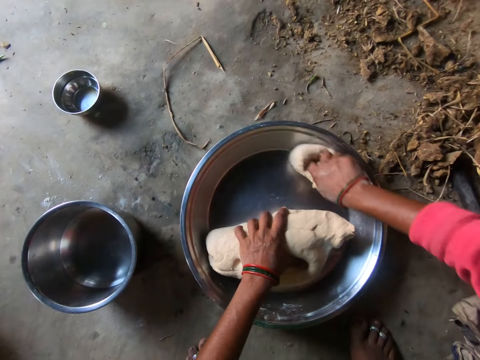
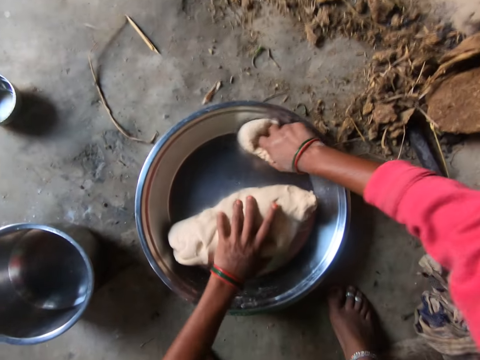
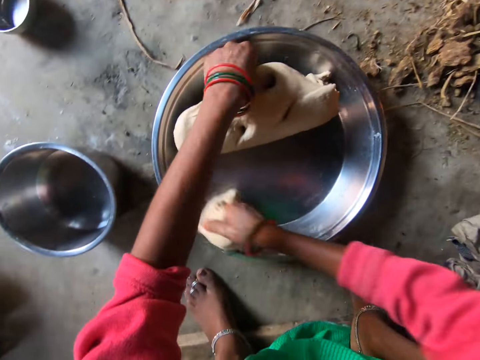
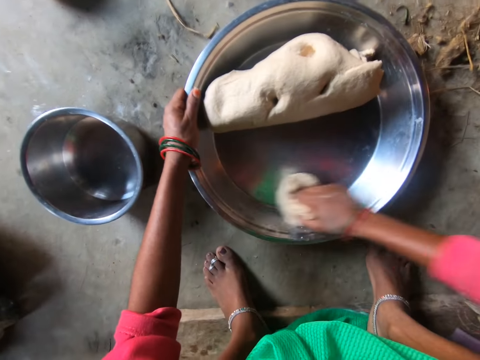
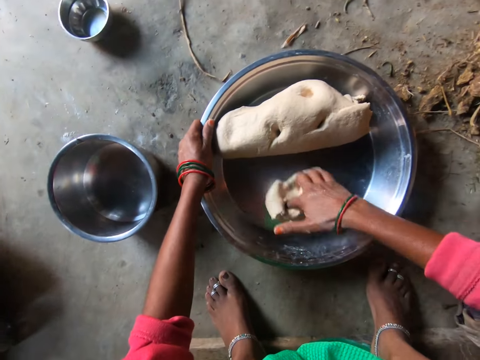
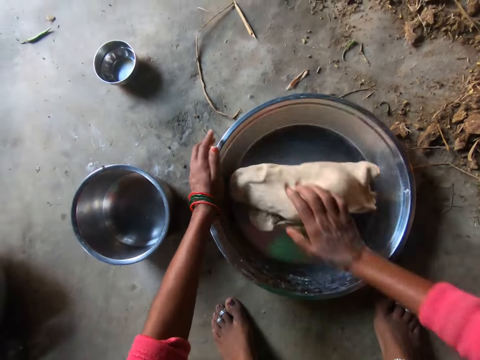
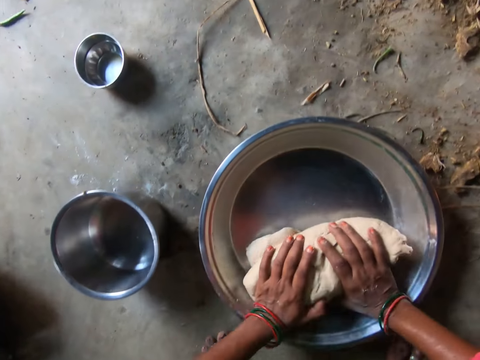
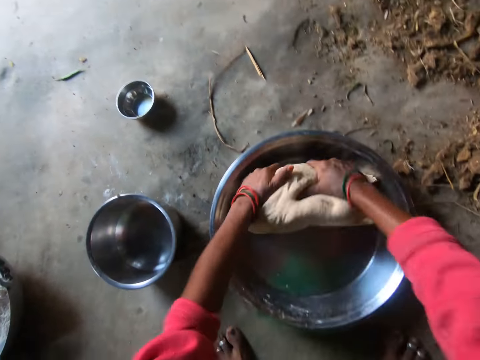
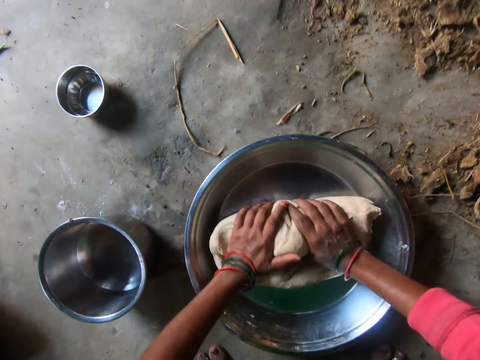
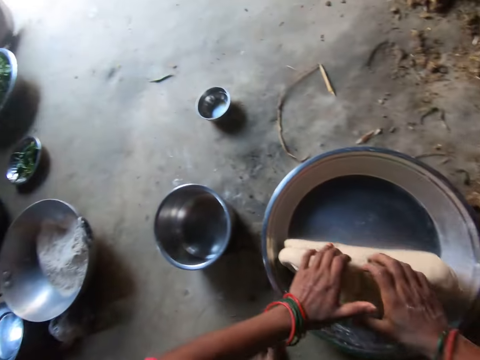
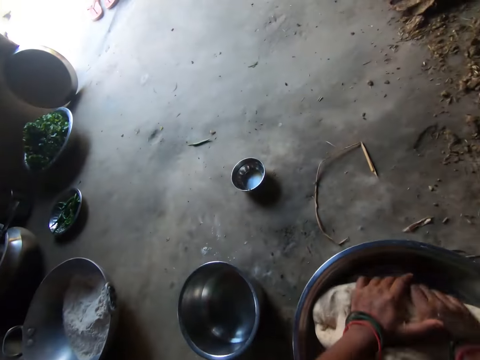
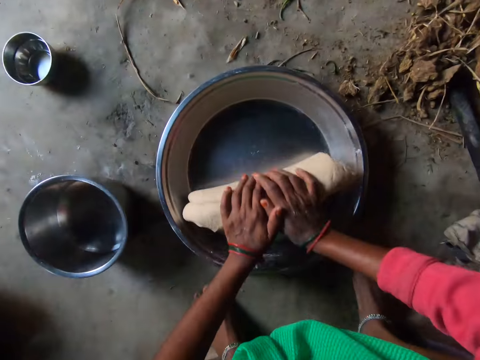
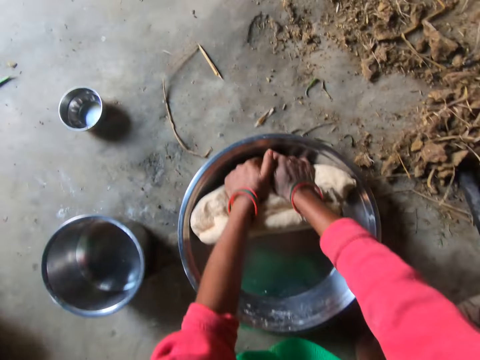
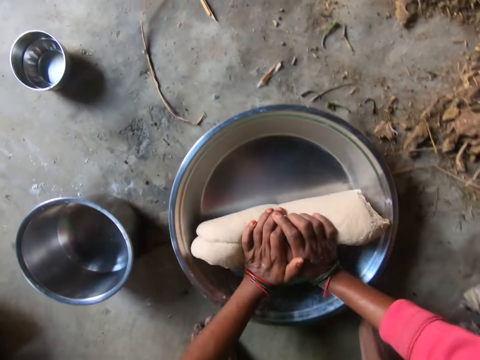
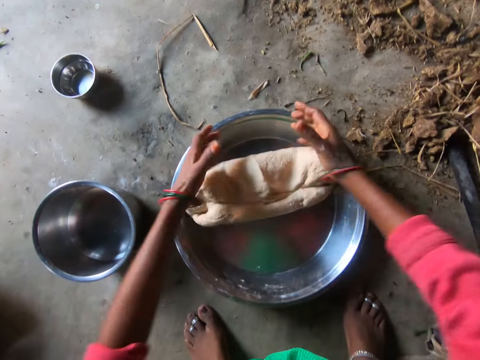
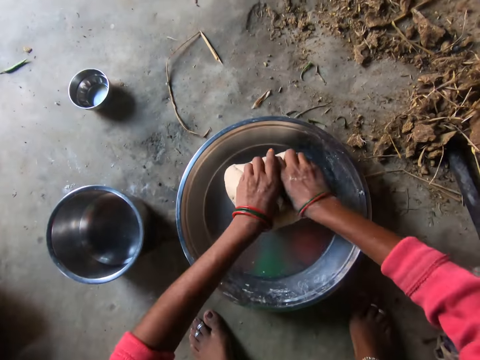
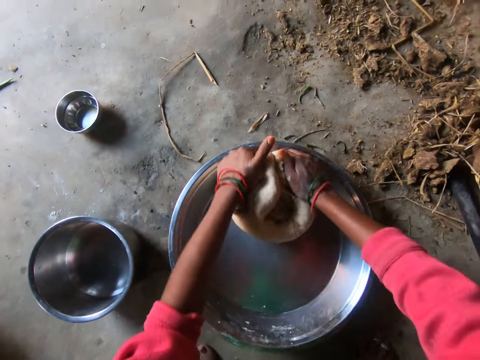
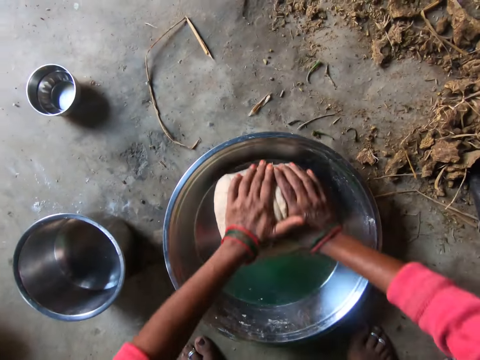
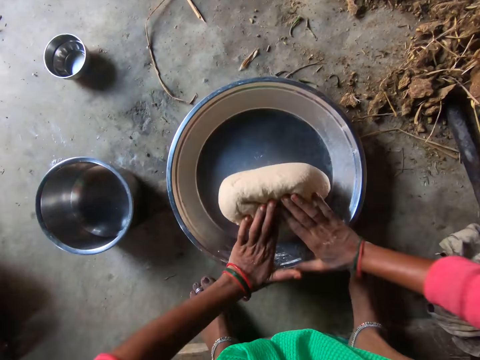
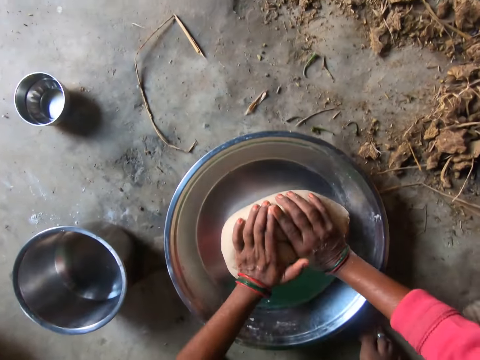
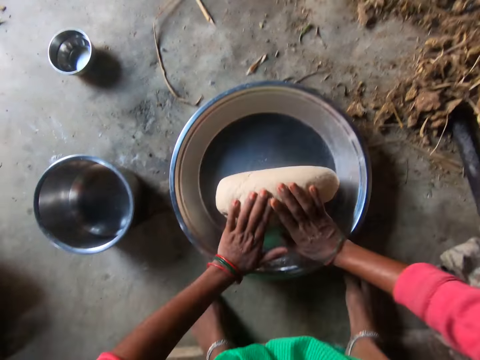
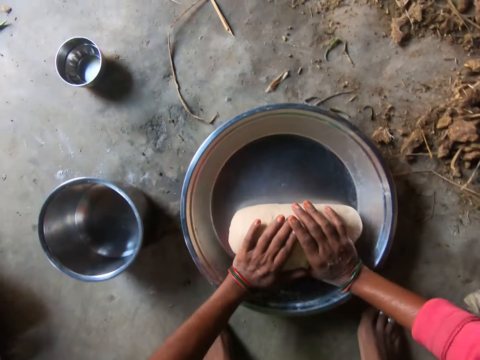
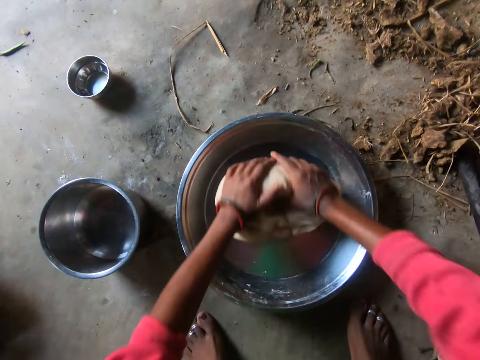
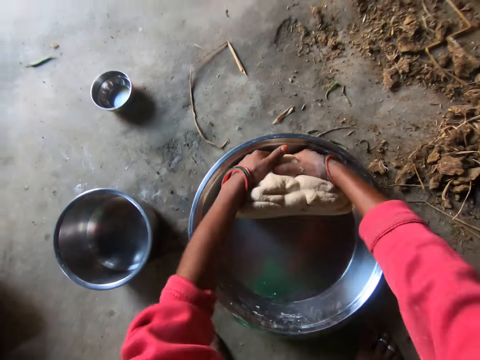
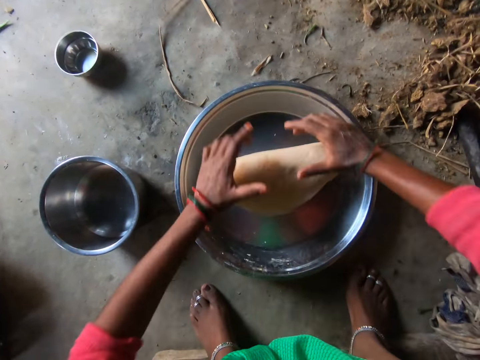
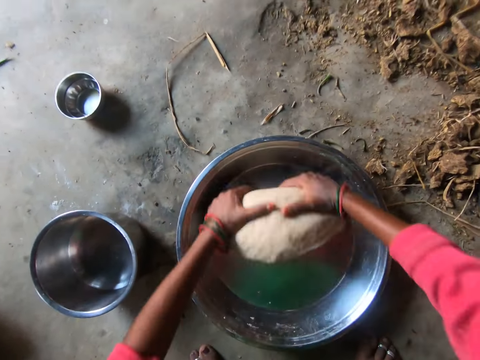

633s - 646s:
The camera wearer wipes the tray with the dough. They wipe the tray with the dough again. They drop the ball of dough on the tray. They knead the dough together. They knead the dough again. They fold the dough. They knead the dough repeatedly.

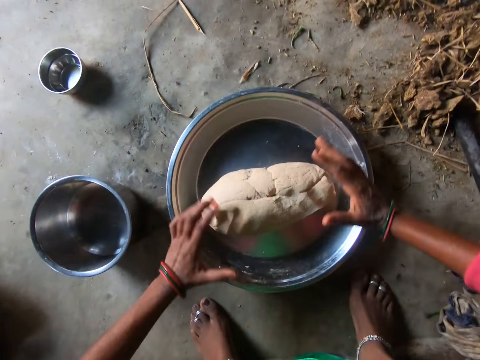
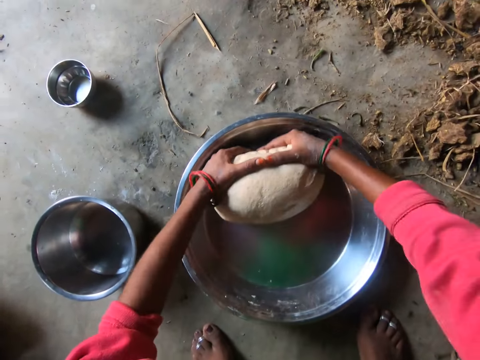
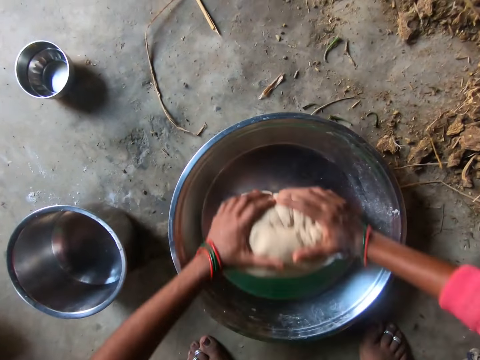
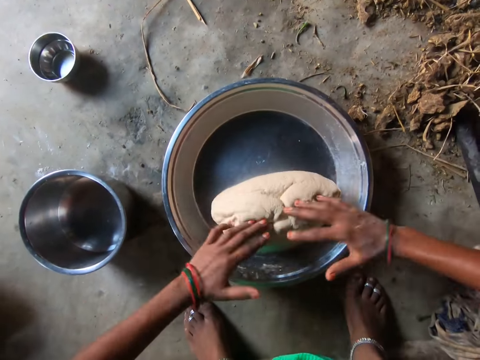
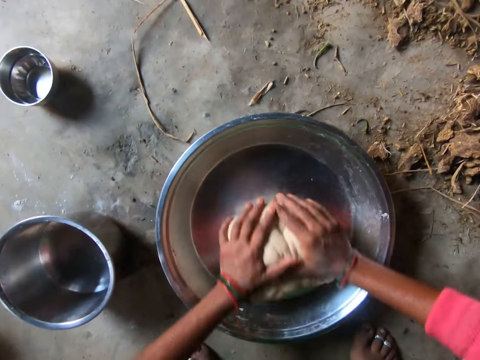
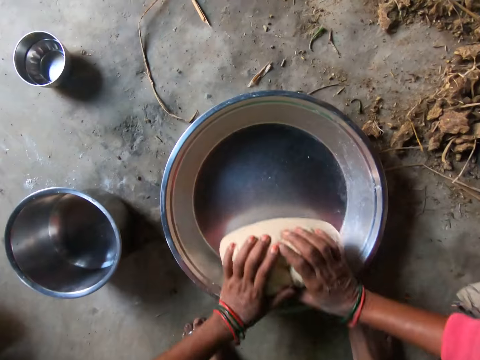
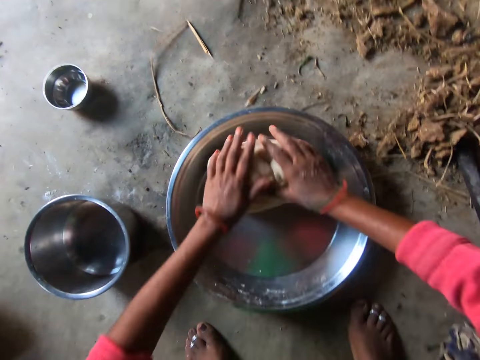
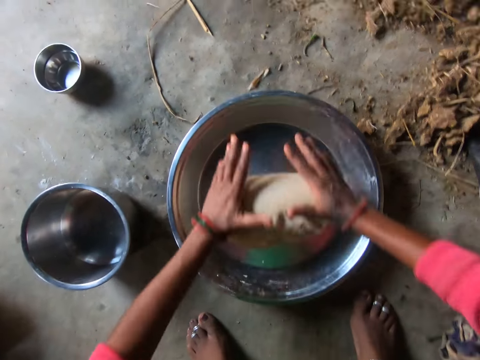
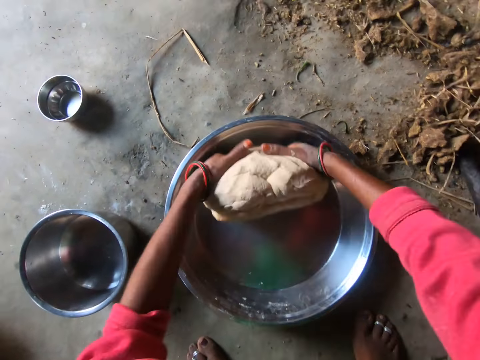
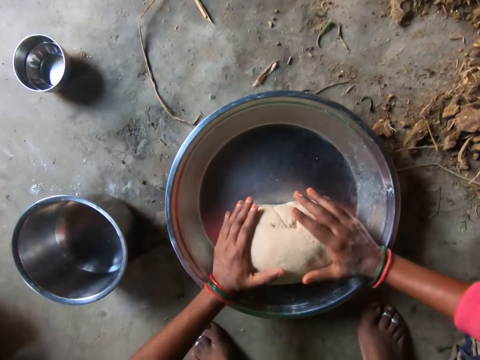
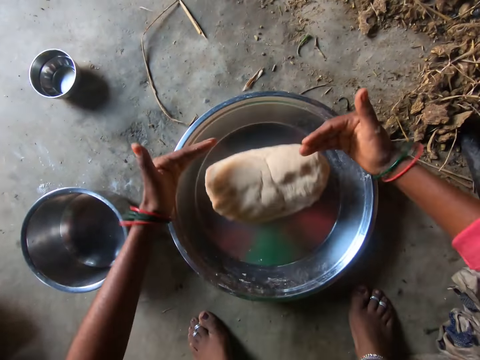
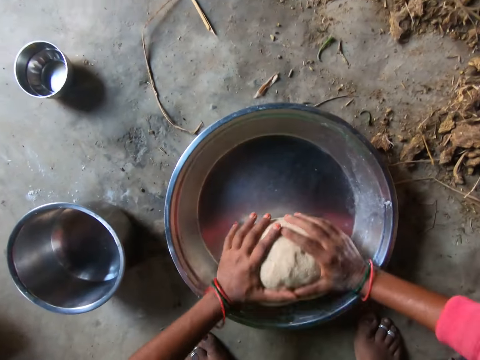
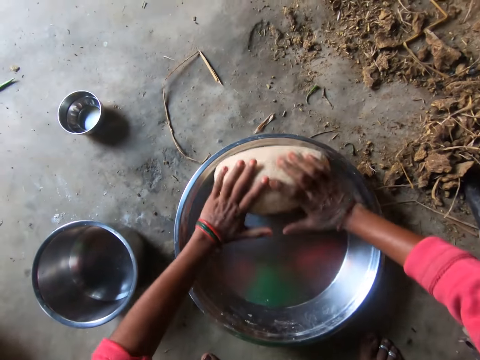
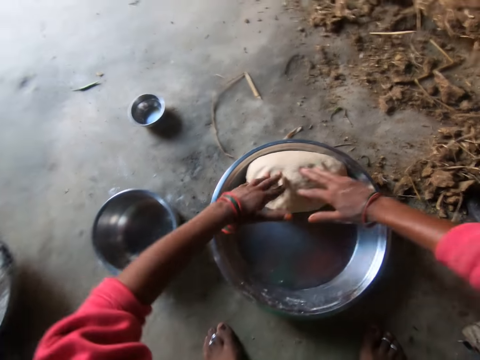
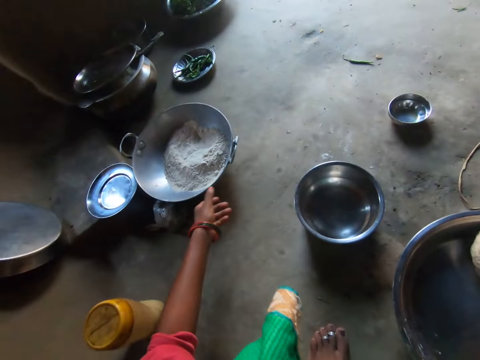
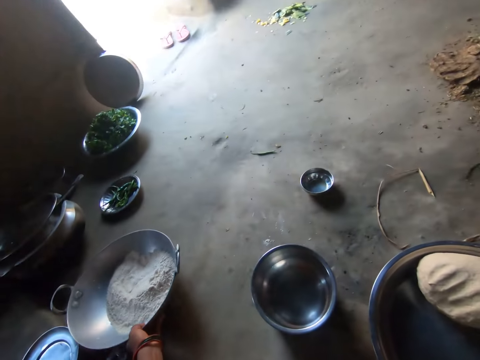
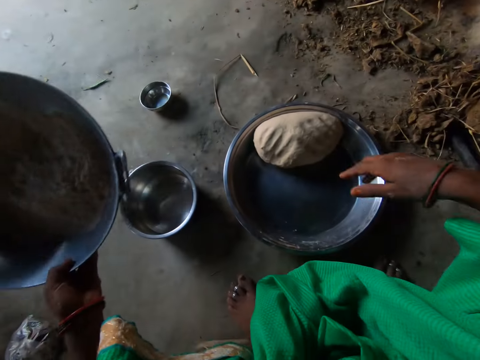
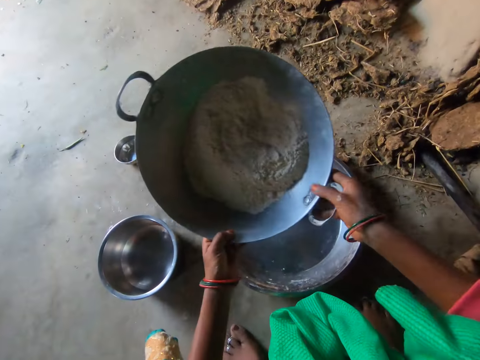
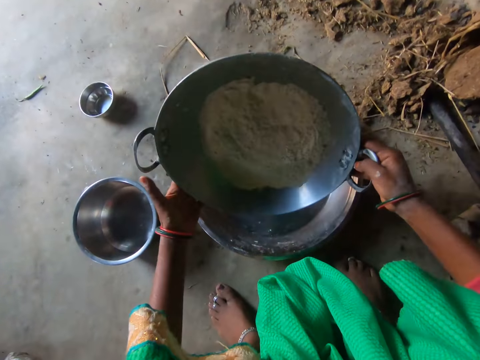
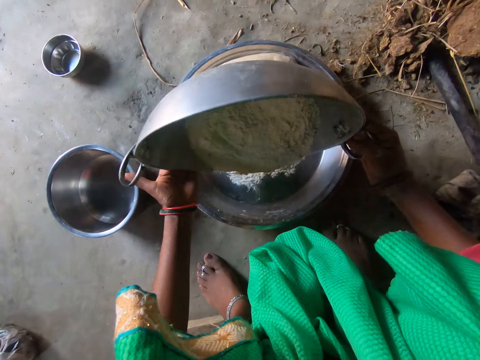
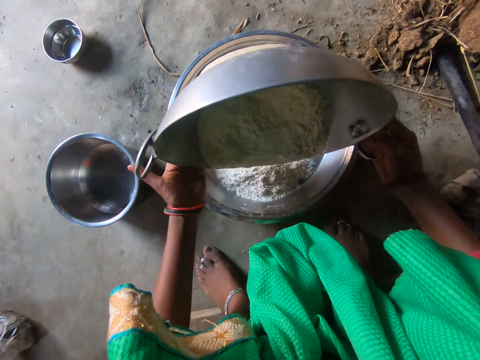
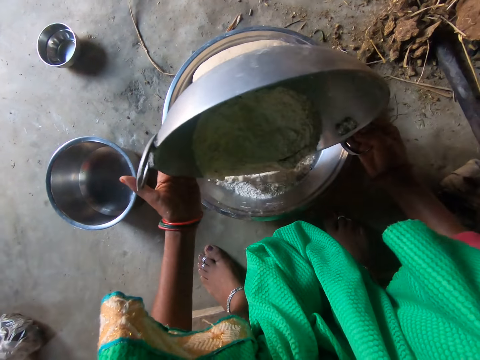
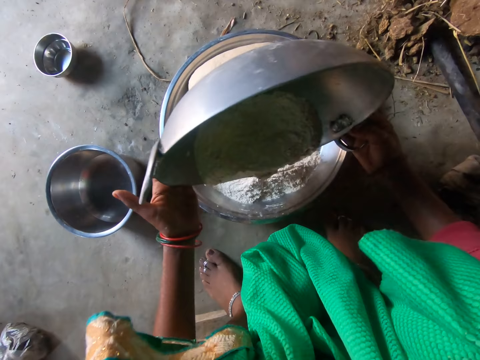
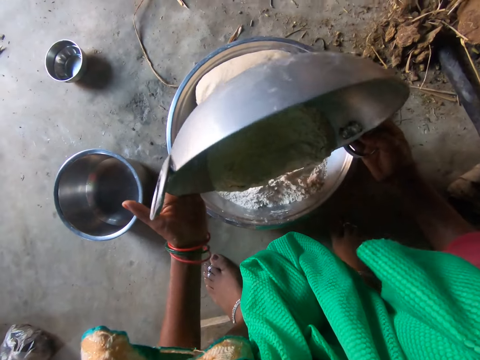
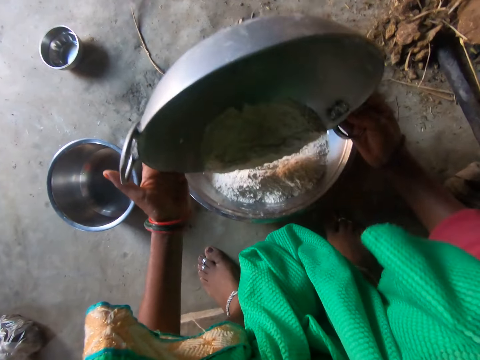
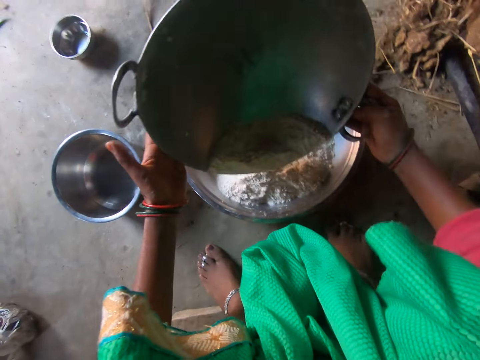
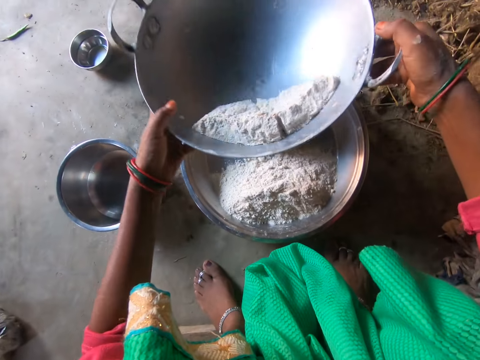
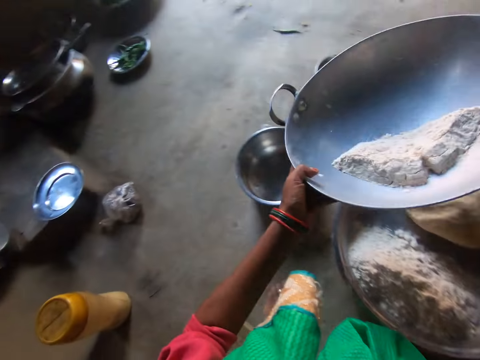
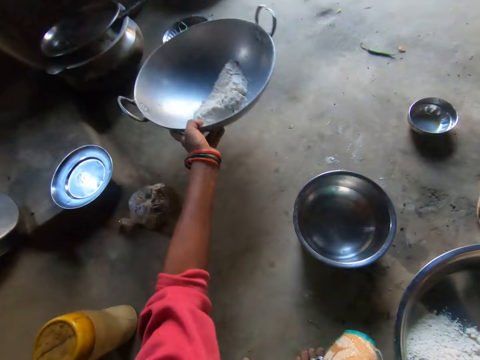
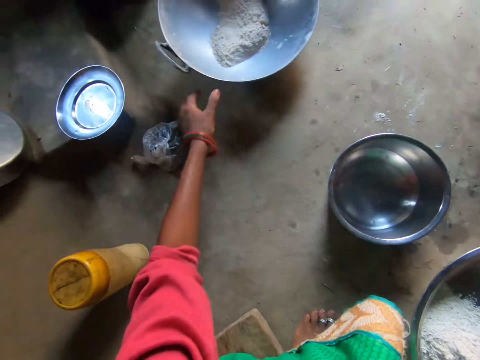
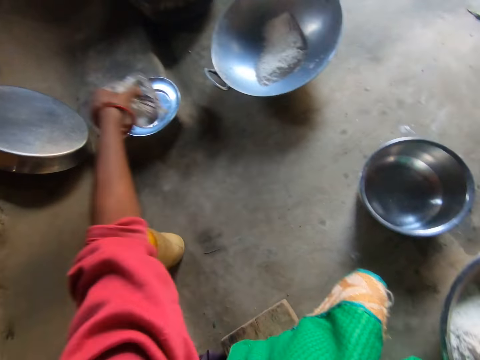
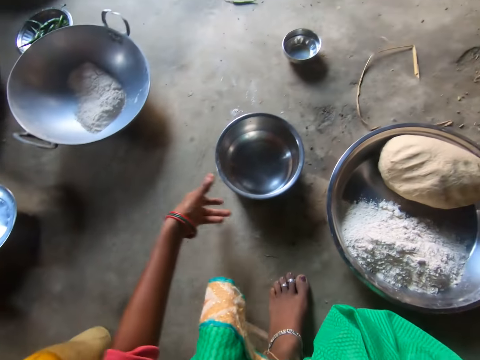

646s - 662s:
The camera wearer kneads the dough repeatedly. She carries a pot of flour with her left hand. She pours flour on the tray from the pot. She pours the flour on the tray again. She drops the bowl on the floor. She picks up a nylon or polythene bag. She throws the nylon aside with her left hand.
